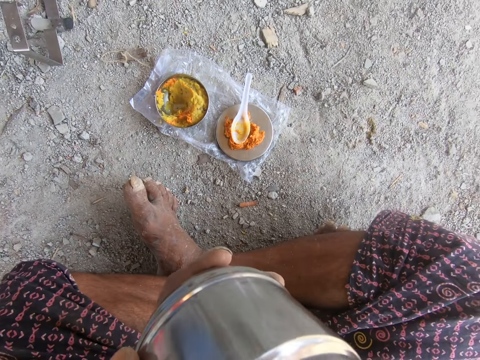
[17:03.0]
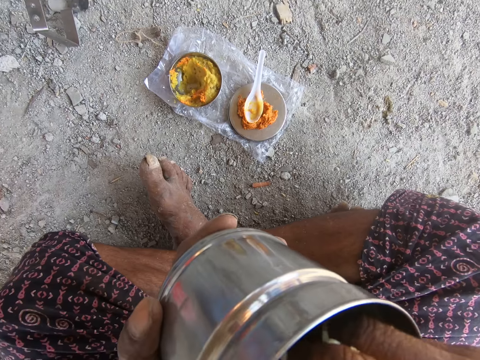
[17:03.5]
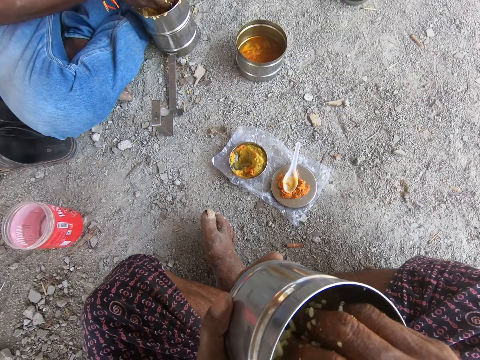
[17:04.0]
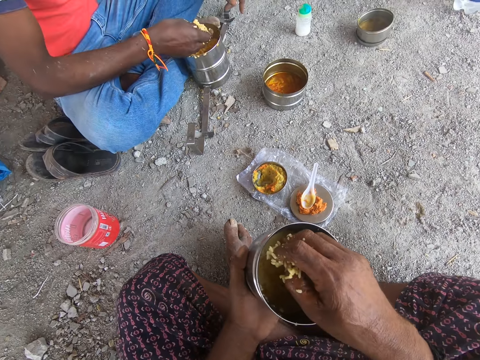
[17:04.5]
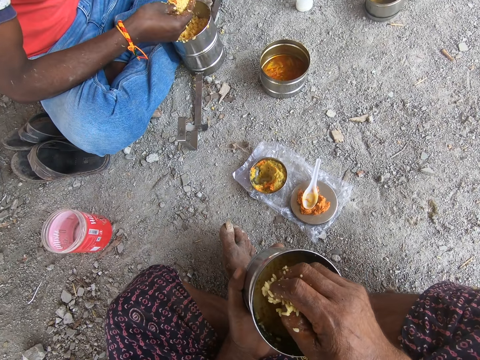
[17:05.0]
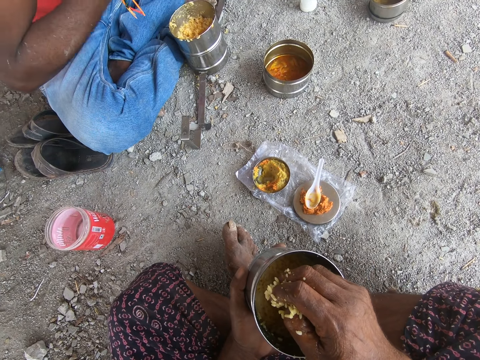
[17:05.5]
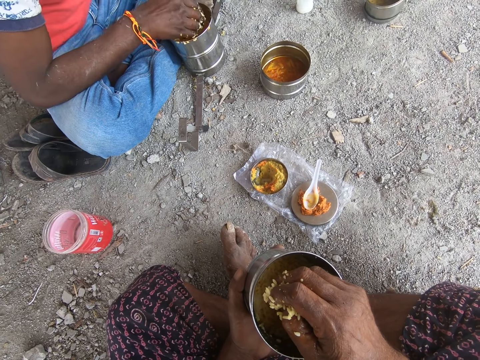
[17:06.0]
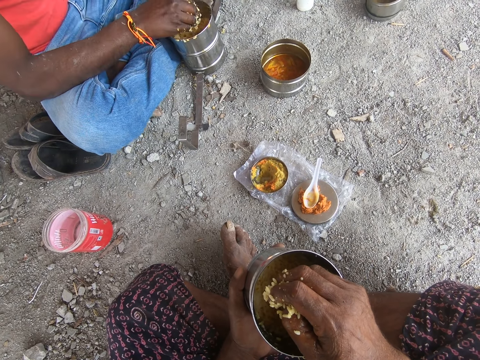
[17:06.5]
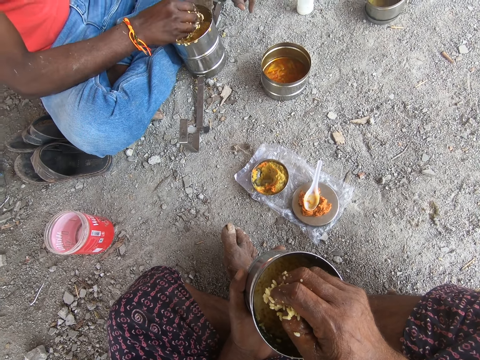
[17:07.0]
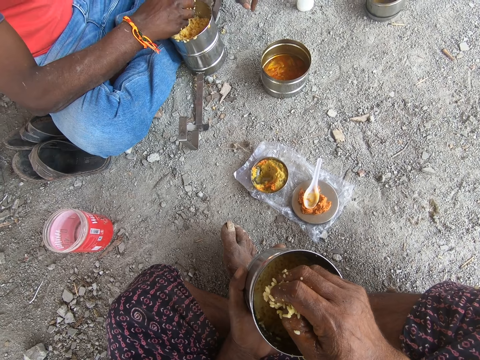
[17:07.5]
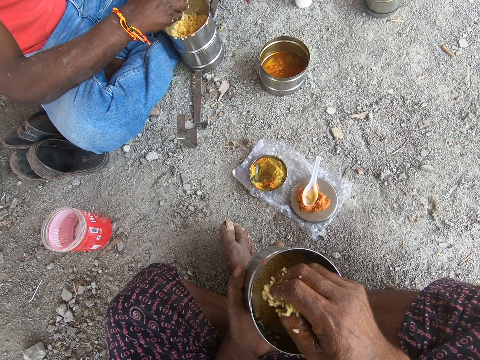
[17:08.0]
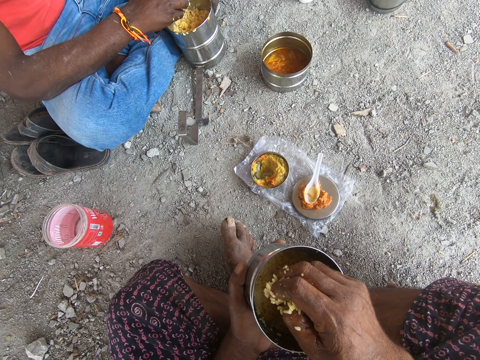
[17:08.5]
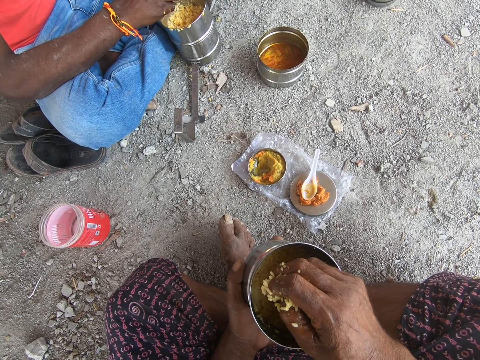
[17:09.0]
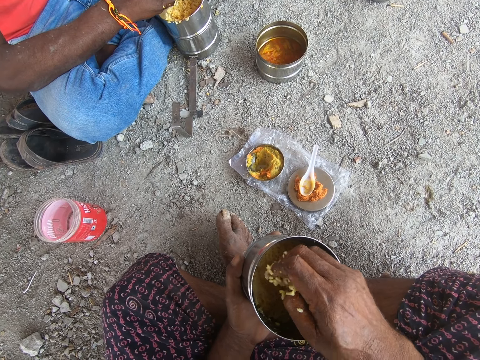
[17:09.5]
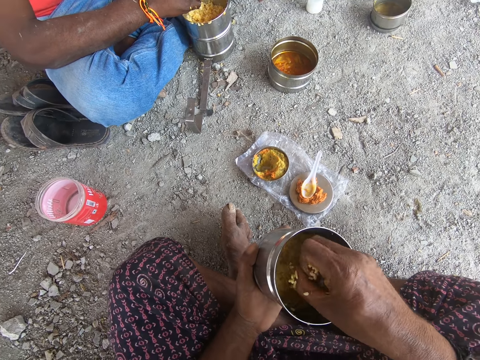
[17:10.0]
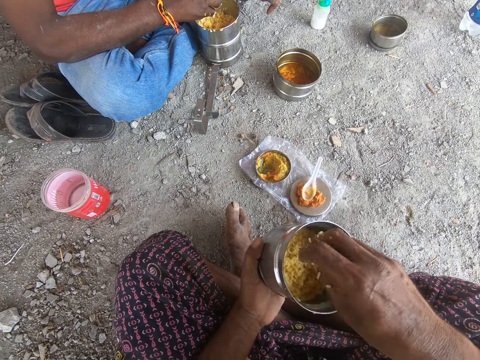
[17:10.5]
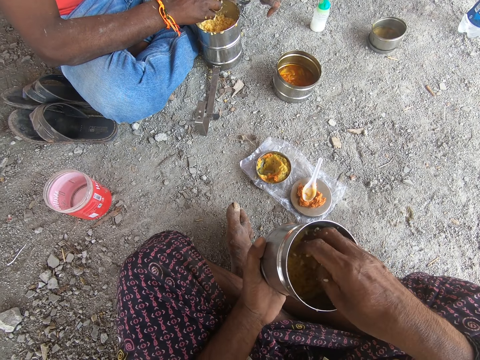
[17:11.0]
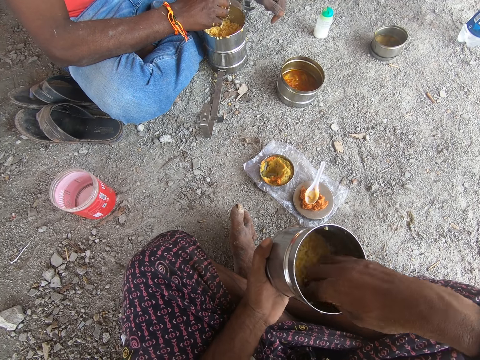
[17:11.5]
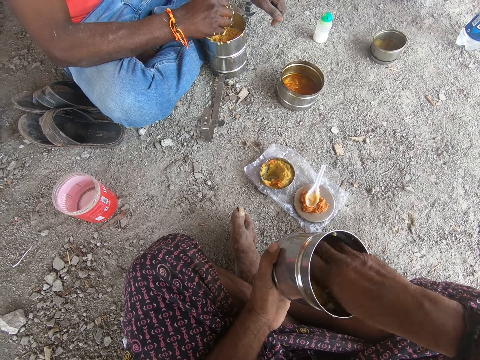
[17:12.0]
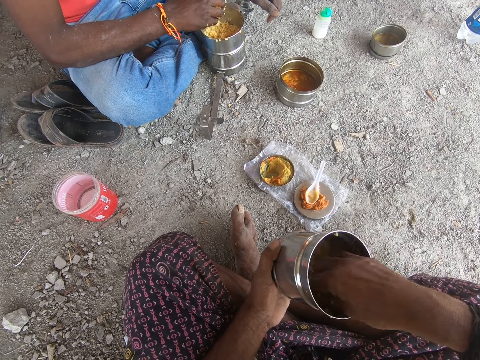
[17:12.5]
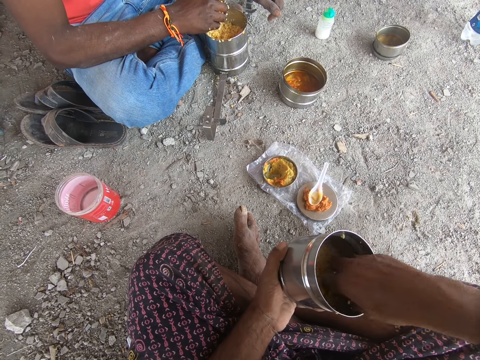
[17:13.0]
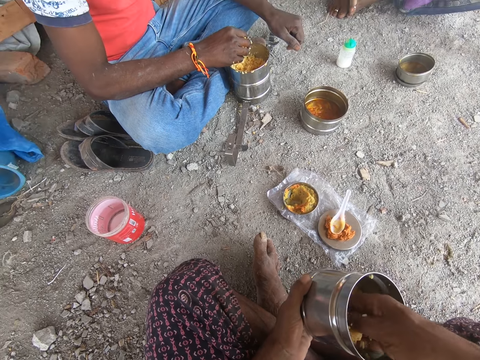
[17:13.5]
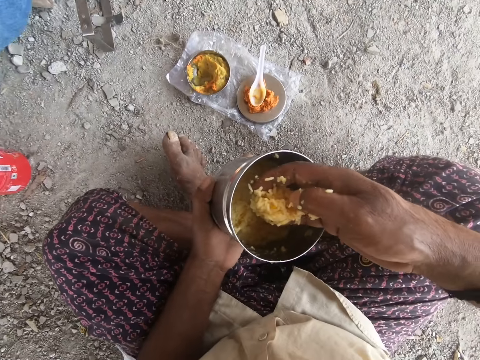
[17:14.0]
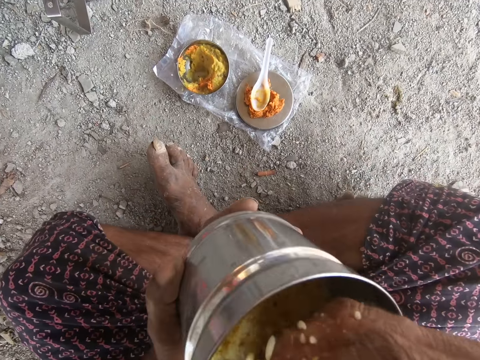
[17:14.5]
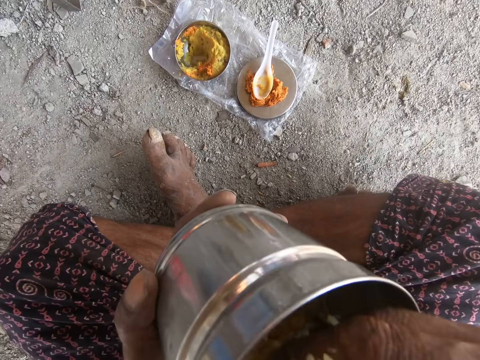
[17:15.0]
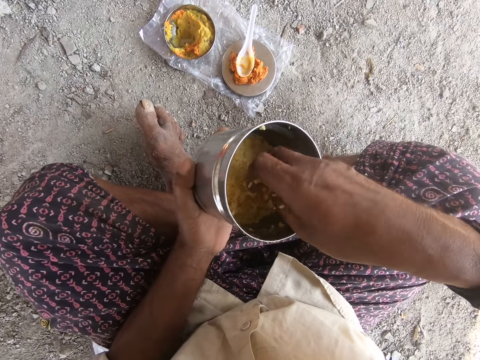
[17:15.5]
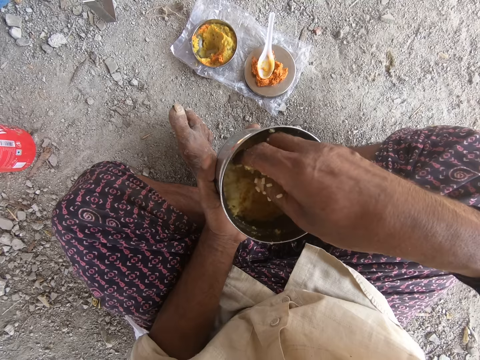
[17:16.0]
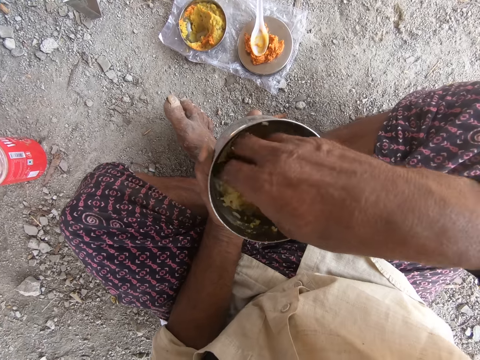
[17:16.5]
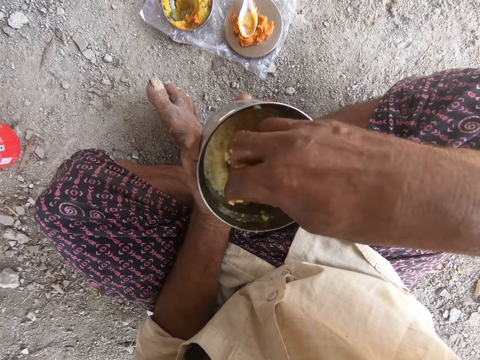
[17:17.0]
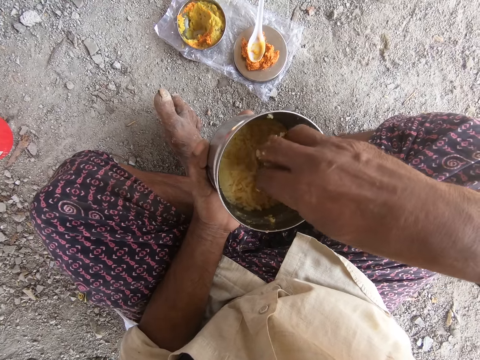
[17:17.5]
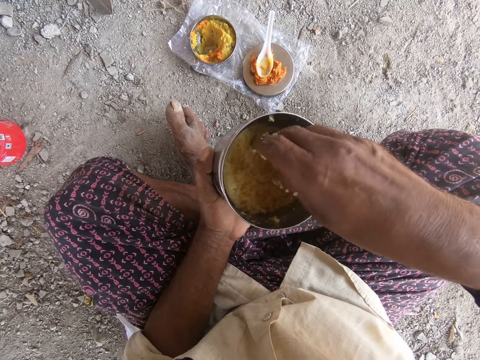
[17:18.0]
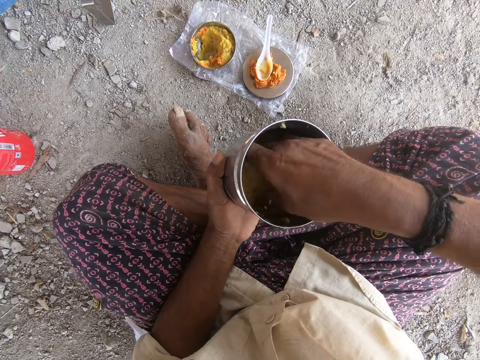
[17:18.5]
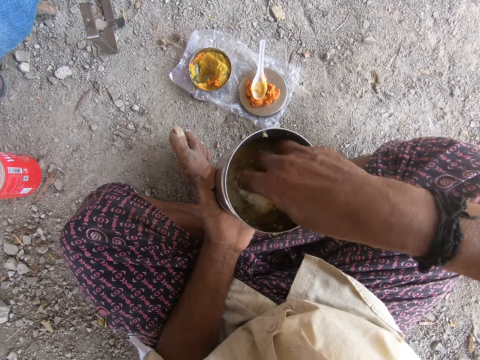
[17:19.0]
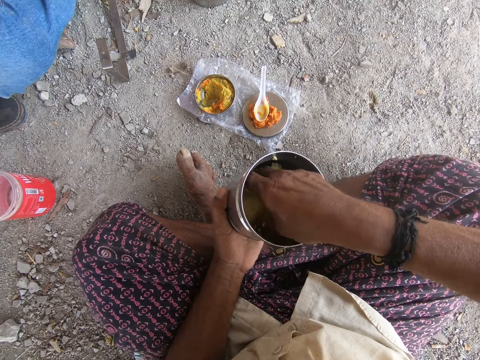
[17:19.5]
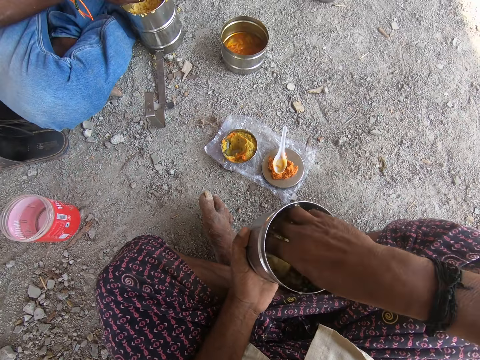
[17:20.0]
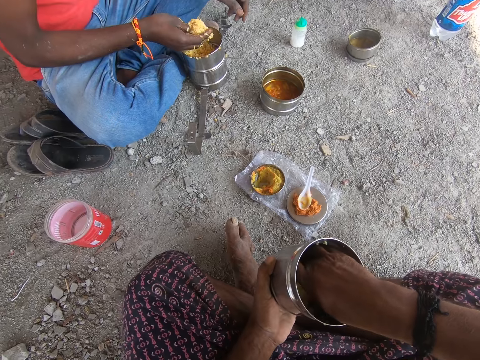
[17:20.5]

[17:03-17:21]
The camera wearer puts food to his mouth. A person puts food to his mouth. The person shakes food off his hand. The camera wearer shakes food off his hand. He collects food in a can. He takes food from the can. He puts the food to his mouth. He collects food in the can. He mixes the food in the tin.

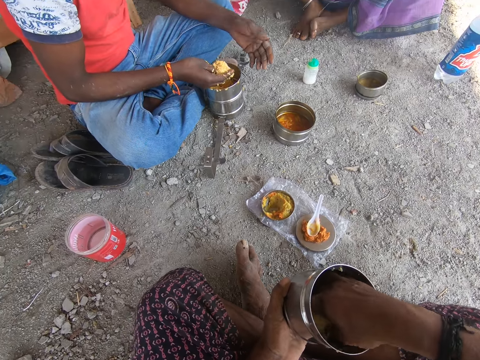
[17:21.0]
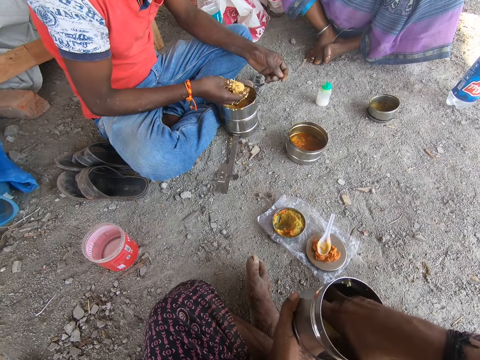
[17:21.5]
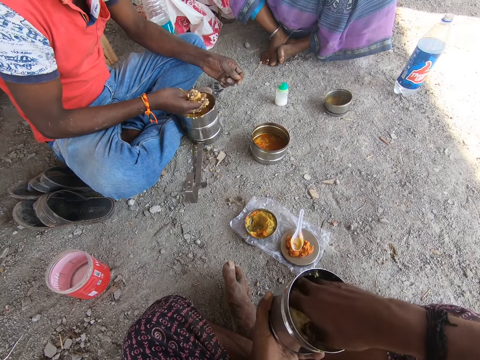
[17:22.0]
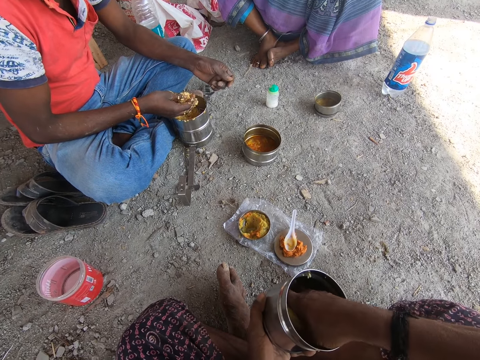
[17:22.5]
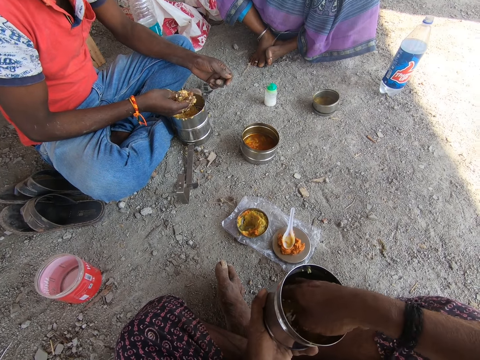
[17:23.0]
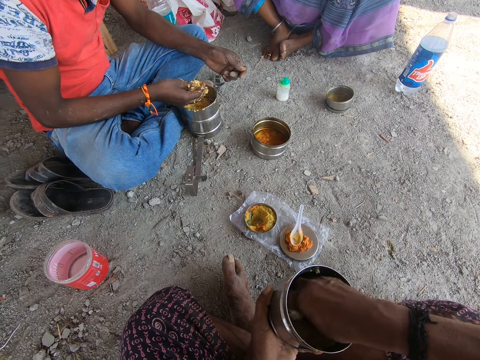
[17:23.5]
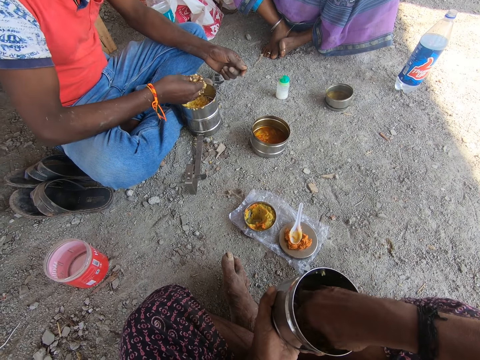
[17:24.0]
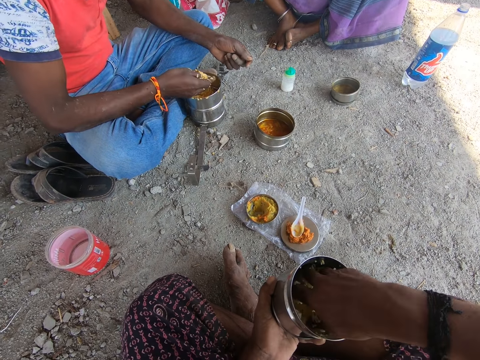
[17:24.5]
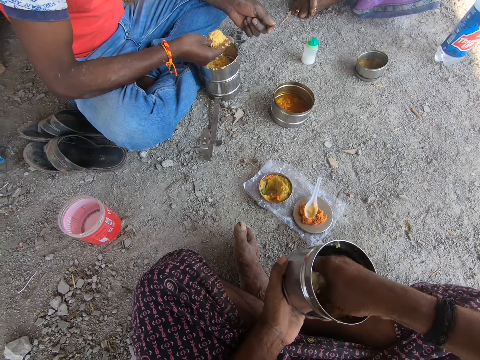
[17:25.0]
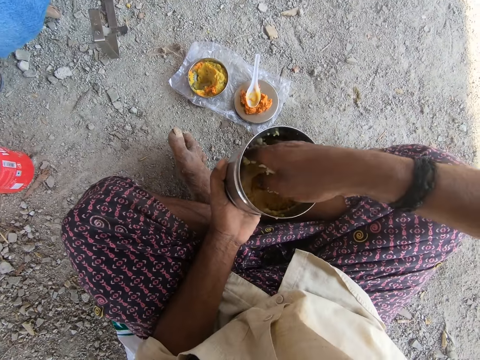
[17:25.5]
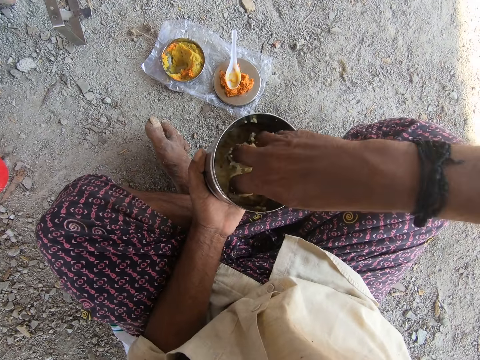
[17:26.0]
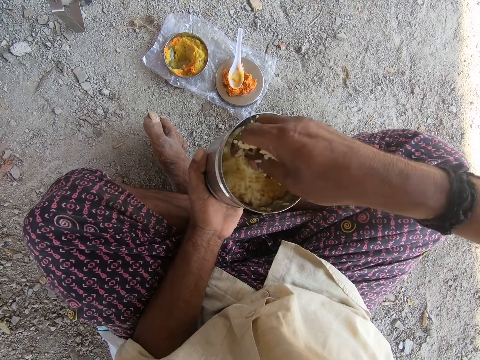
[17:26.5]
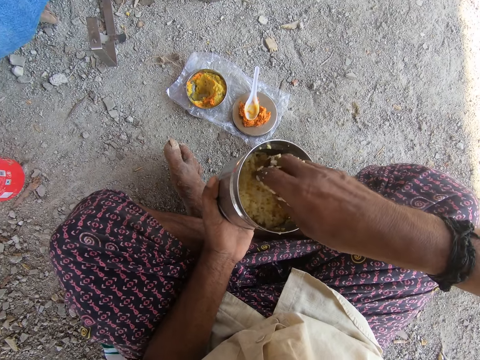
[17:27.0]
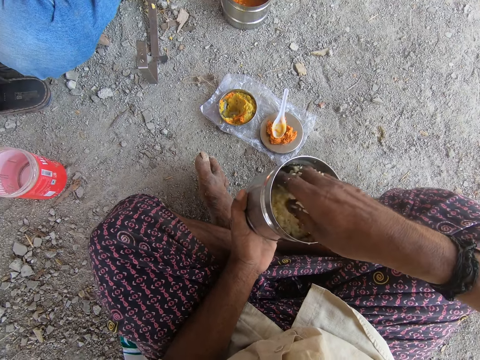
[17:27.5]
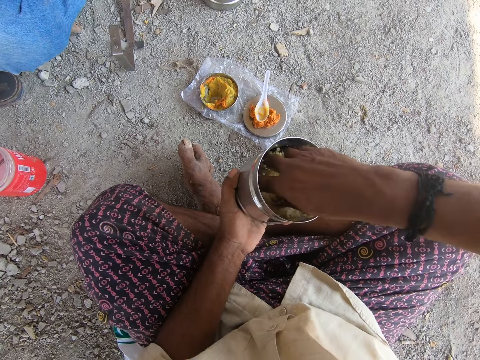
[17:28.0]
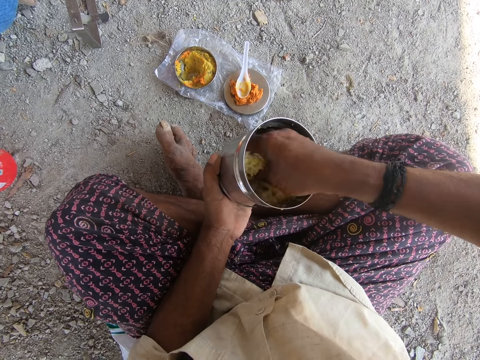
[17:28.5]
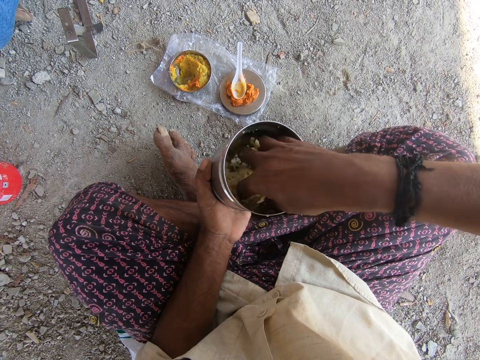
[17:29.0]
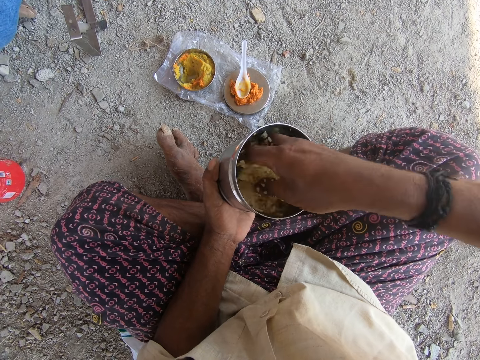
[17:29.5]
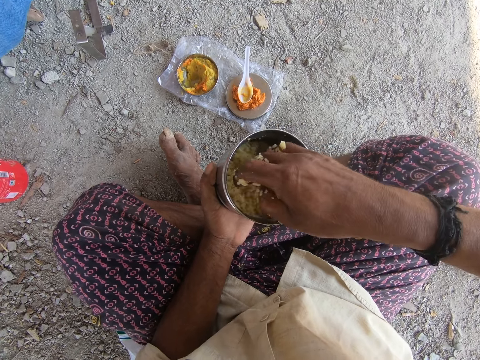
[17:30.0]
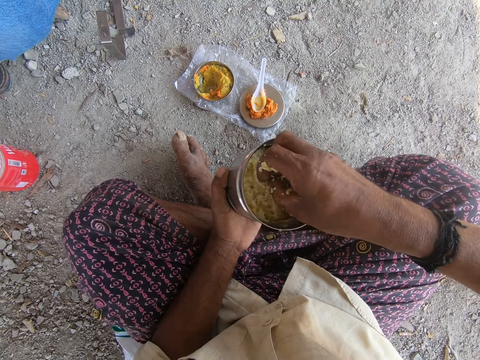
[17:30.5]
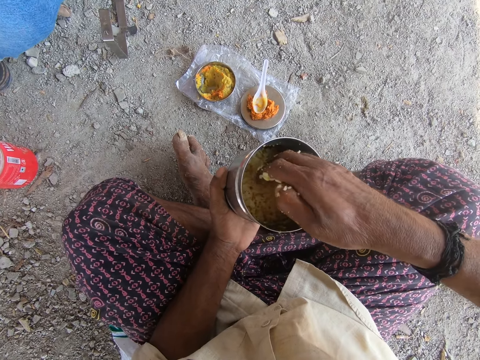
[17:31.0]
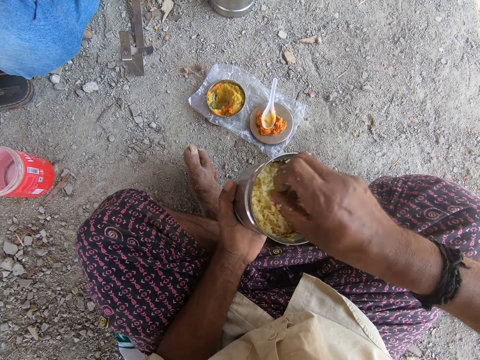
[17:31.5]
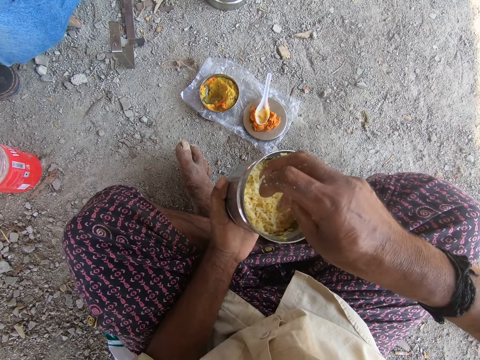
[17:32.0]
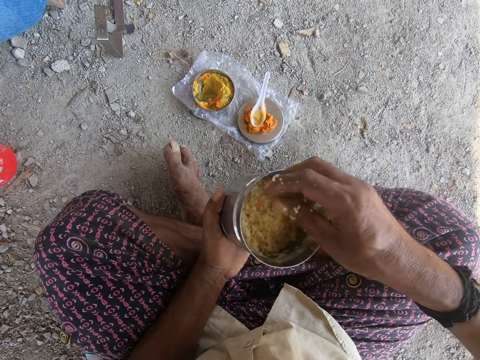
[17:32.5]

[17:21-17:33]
A person squeezes food in his hand. The person holds the food in the hand. The camera wearer mixes the food in the tin. He shakes food off his hand.
